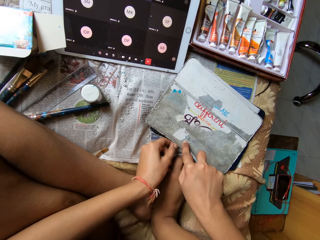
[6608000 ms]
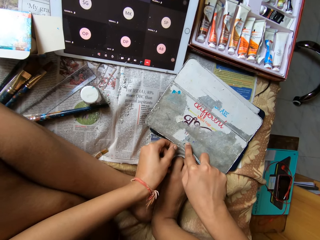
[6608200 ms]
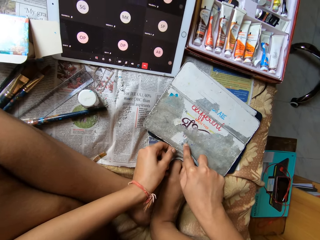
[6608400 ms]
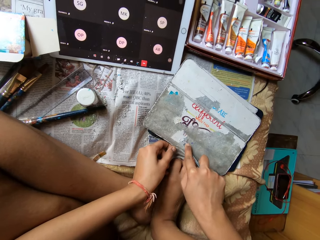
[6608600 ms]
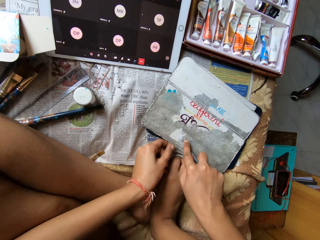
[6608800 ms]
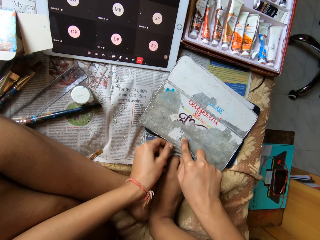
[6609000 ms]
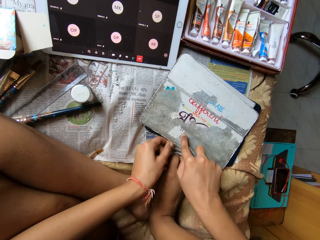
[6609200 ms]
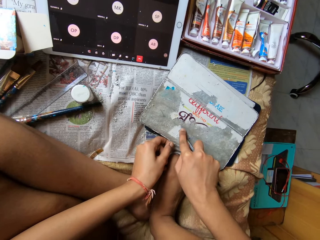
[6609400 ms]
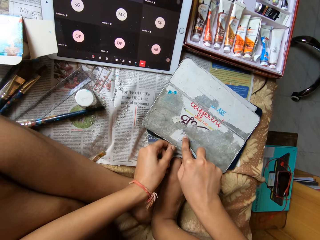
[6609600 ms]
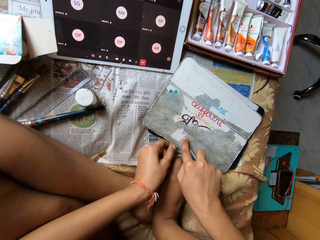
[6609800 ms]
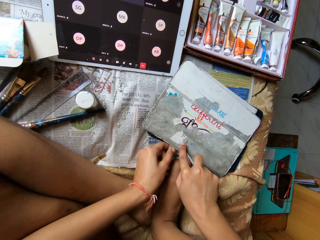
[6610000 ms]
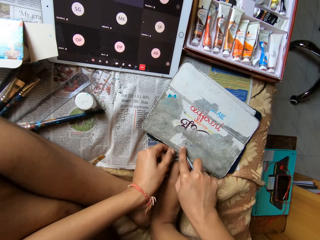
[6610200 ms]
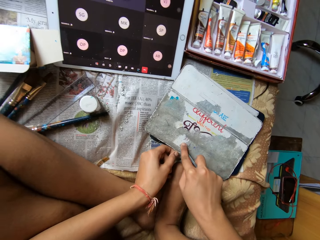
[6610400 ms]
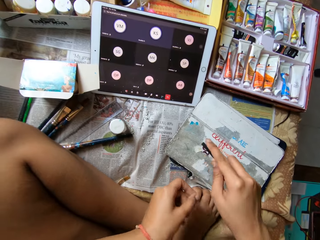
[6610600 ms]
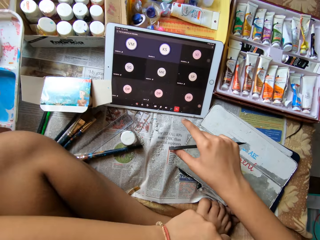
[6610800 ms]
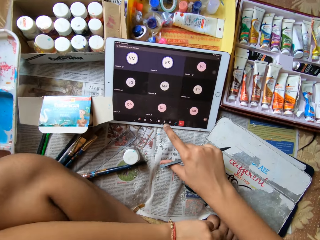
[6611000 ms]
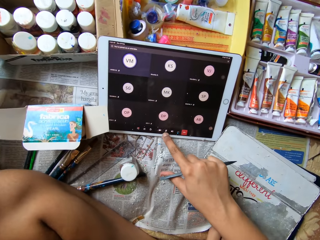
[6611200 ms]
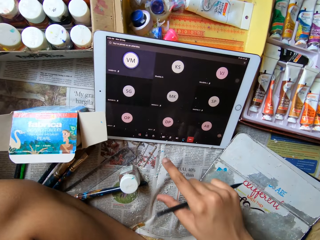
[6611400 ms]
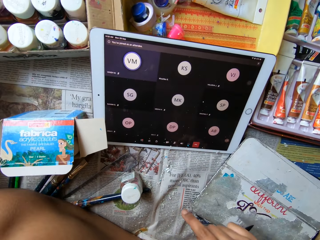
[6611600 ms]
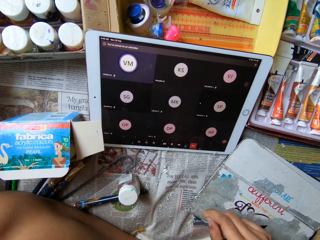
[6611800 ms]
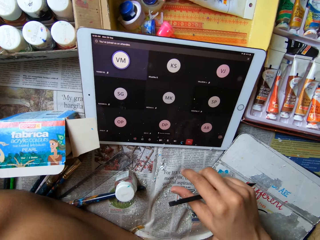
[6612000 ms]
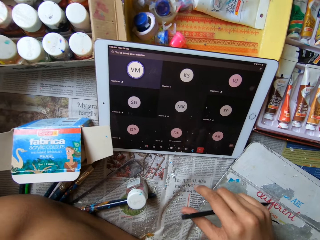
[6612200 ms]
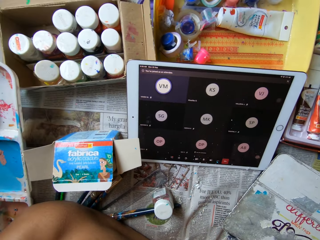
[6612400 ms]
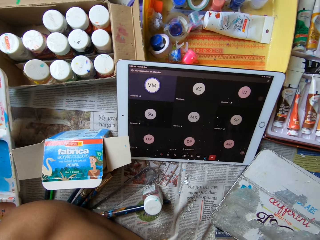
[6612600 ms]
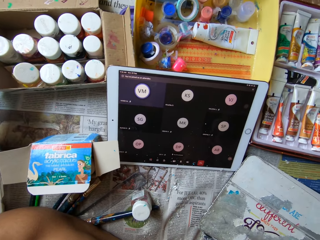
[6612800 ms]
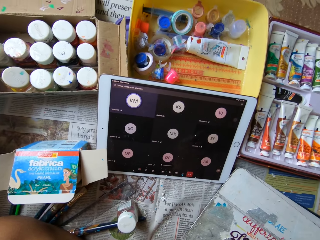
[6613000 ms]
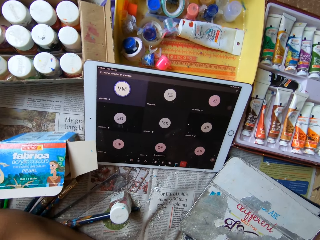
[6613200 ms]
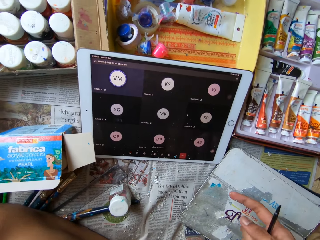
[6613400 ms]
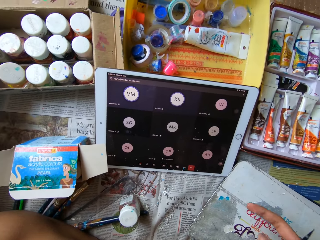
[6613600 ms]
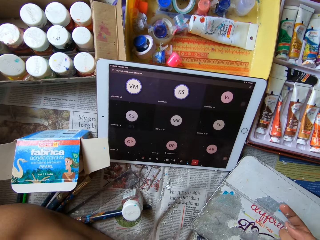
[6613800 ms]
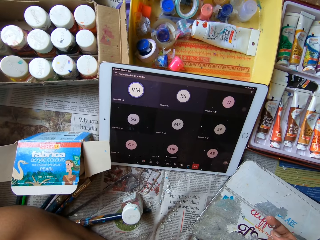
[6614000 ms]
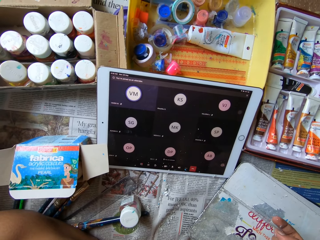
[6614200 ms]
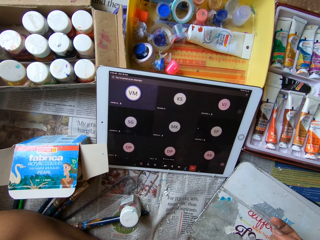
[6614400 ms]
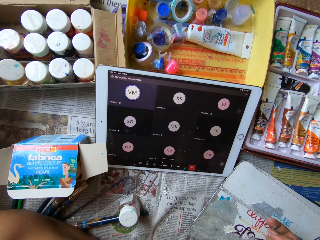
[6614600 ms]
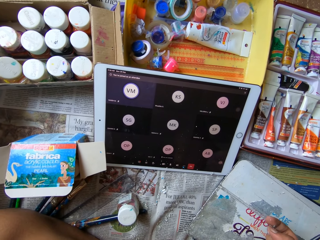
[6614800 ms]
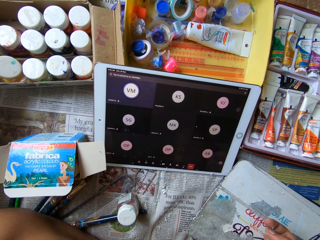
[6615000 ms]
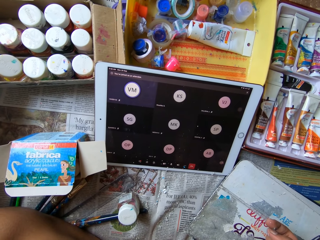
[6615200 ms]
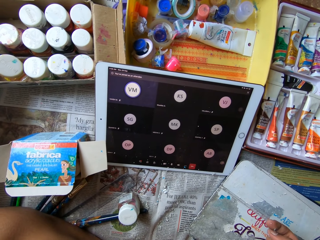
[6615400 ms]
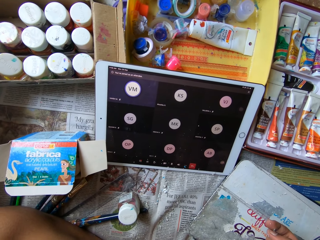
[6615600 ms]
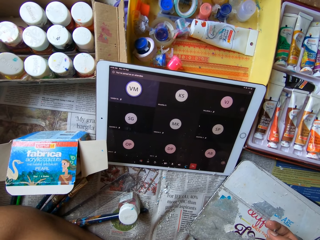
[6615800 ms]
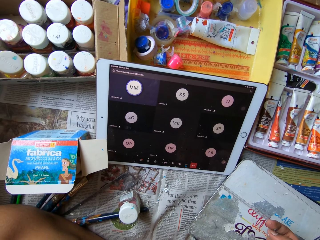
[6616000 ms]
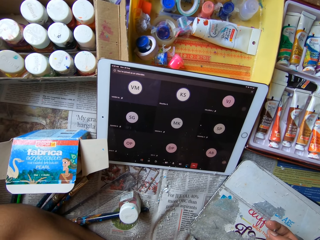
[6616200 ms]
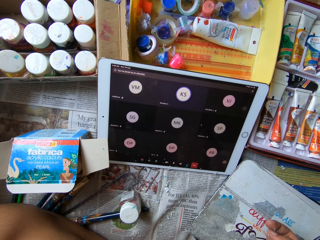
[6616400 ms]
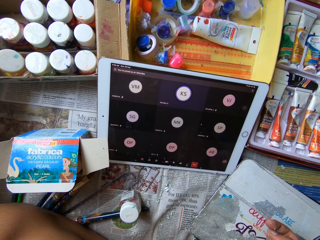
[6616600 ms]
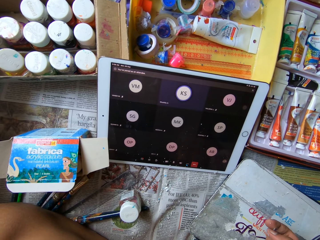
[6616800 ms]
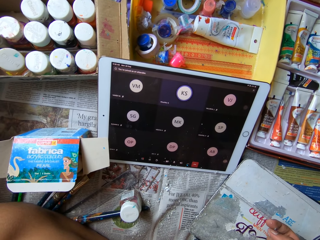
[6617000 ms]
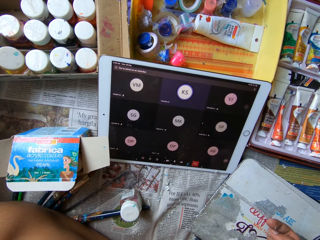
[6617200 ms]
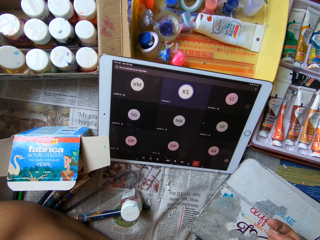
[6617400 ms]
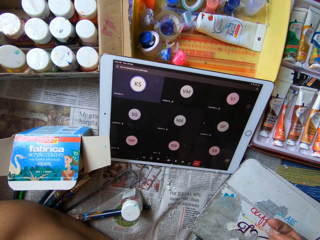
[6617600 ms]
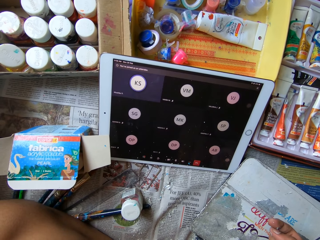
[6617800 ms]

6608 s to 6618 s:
The camera wearer scrapes a metal surface with a metal rod. She operates the tablet with her right hand. She touches the screen of the tablet. She converses with a woman over a call. She moves around the right index finger.

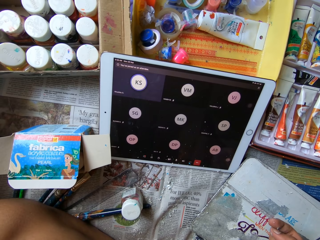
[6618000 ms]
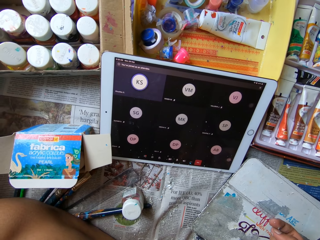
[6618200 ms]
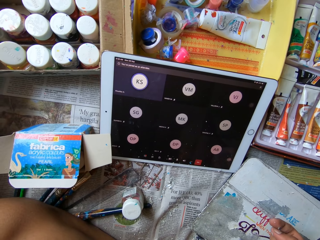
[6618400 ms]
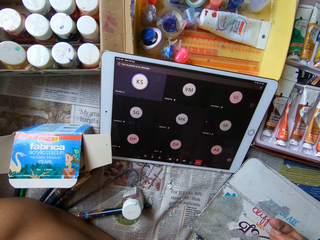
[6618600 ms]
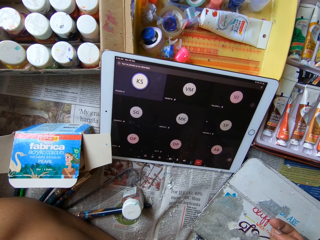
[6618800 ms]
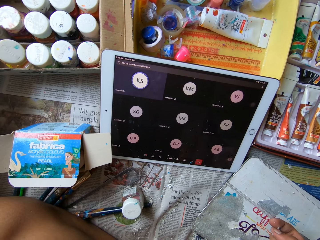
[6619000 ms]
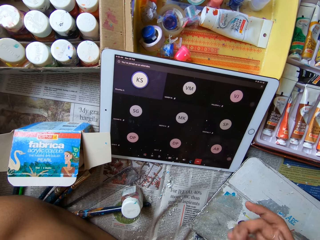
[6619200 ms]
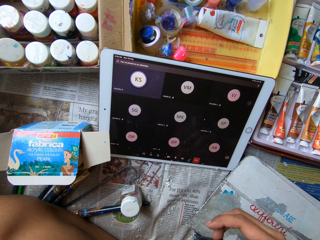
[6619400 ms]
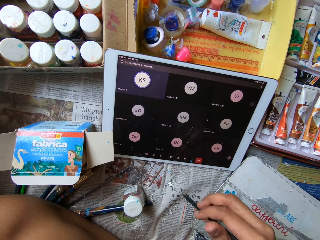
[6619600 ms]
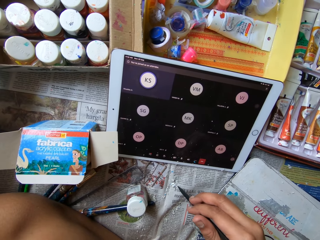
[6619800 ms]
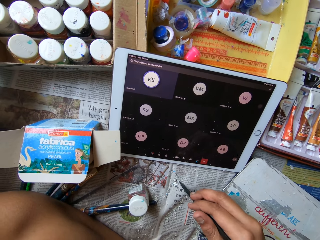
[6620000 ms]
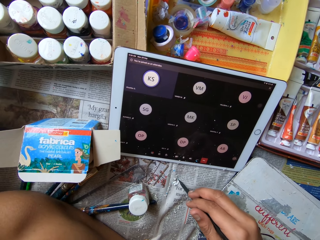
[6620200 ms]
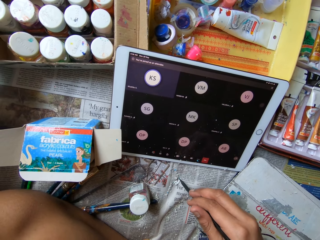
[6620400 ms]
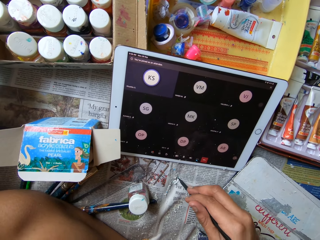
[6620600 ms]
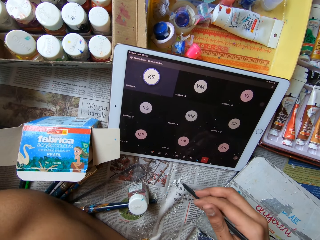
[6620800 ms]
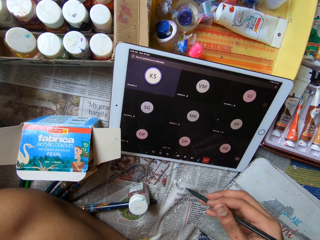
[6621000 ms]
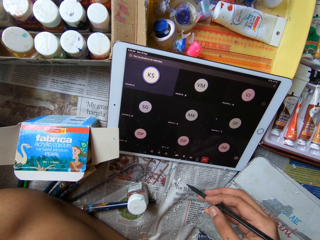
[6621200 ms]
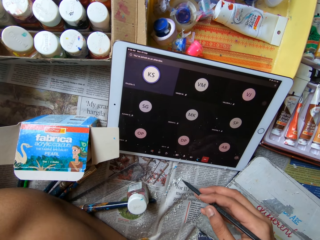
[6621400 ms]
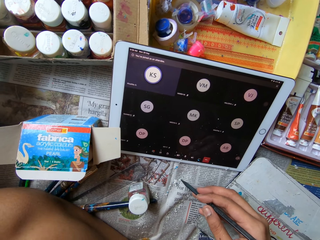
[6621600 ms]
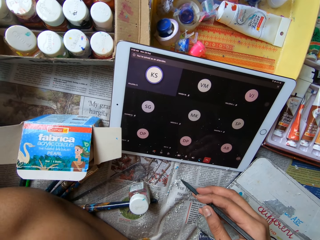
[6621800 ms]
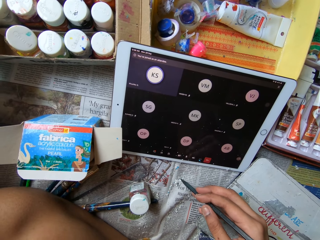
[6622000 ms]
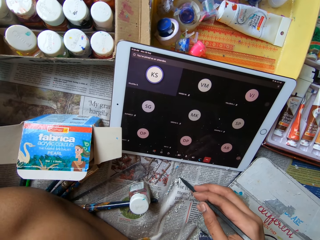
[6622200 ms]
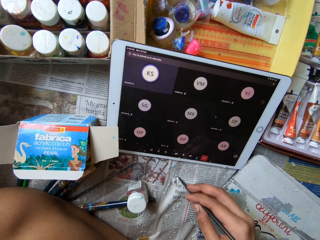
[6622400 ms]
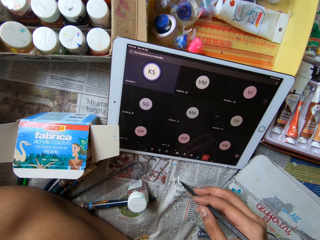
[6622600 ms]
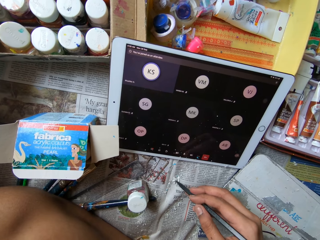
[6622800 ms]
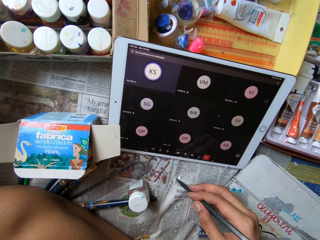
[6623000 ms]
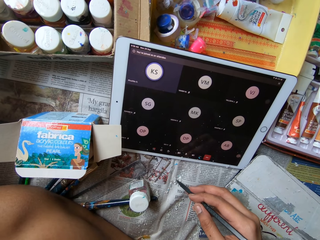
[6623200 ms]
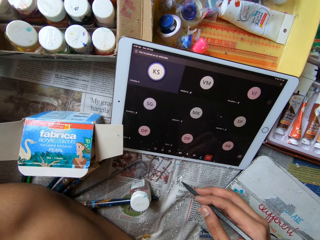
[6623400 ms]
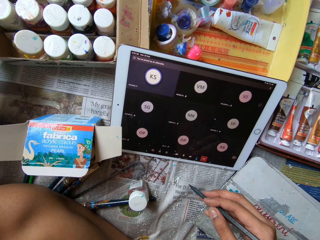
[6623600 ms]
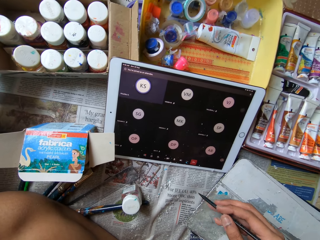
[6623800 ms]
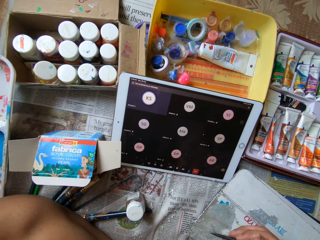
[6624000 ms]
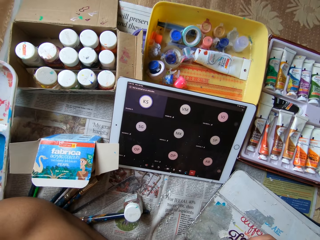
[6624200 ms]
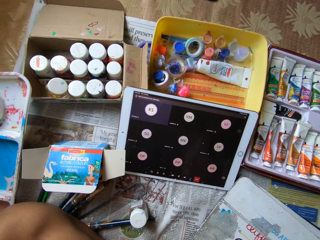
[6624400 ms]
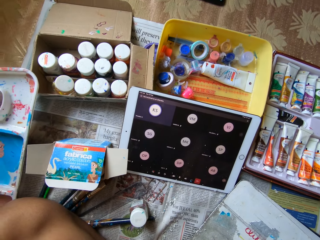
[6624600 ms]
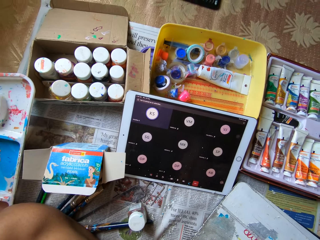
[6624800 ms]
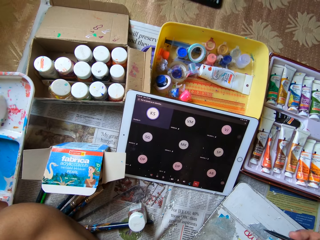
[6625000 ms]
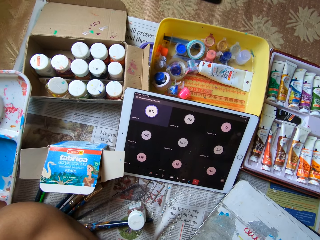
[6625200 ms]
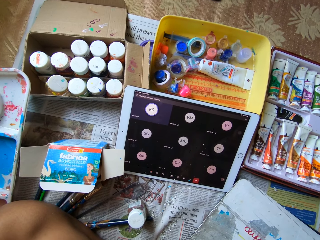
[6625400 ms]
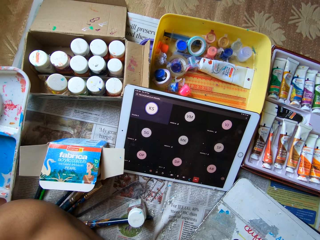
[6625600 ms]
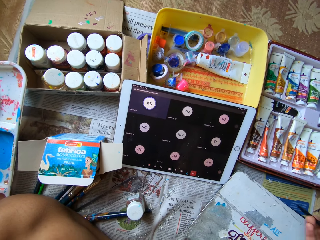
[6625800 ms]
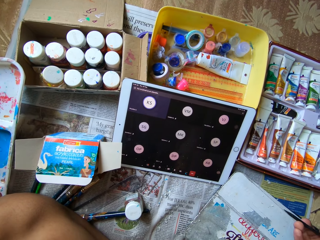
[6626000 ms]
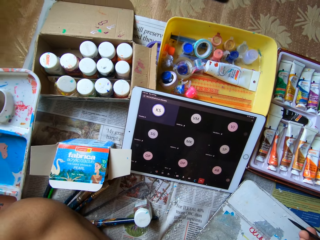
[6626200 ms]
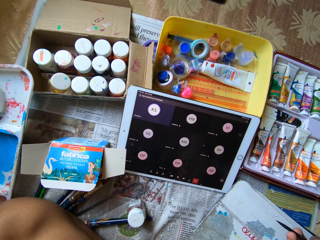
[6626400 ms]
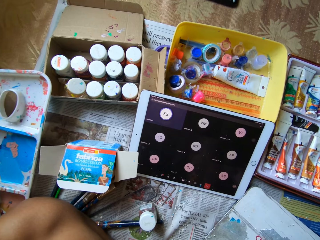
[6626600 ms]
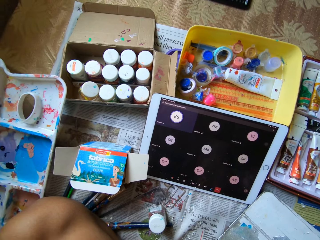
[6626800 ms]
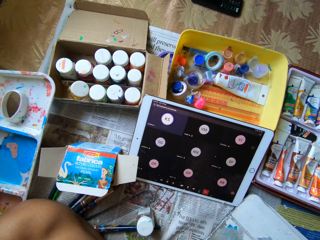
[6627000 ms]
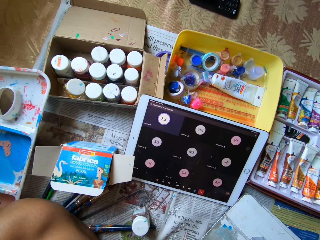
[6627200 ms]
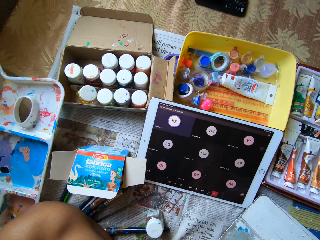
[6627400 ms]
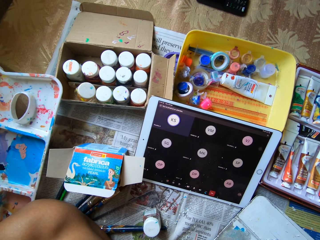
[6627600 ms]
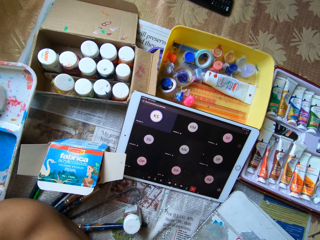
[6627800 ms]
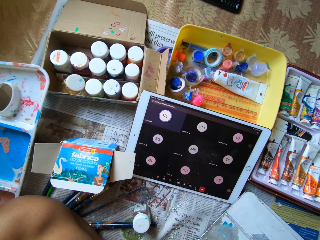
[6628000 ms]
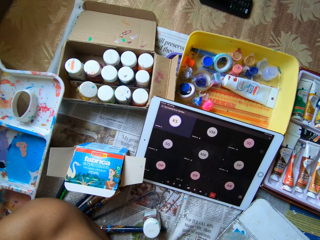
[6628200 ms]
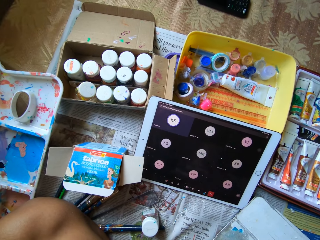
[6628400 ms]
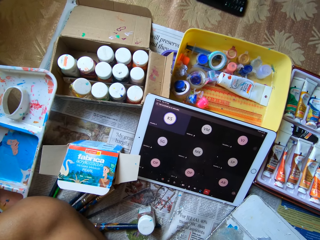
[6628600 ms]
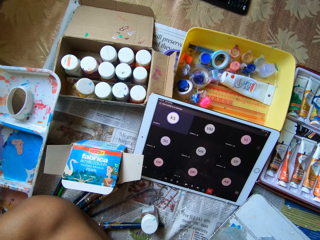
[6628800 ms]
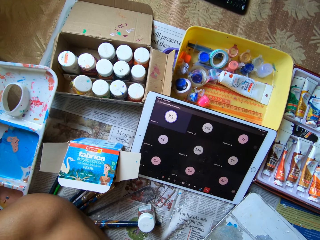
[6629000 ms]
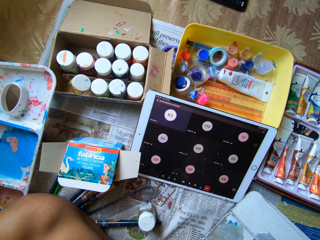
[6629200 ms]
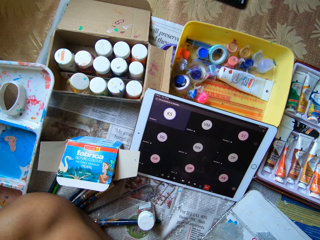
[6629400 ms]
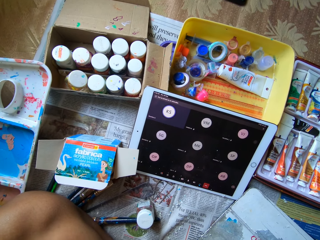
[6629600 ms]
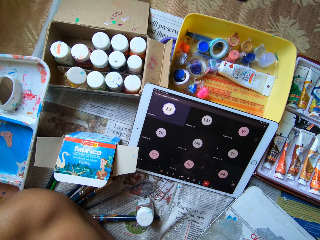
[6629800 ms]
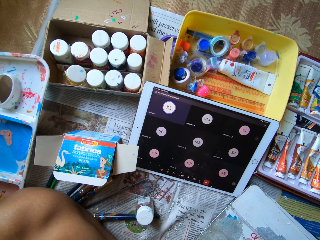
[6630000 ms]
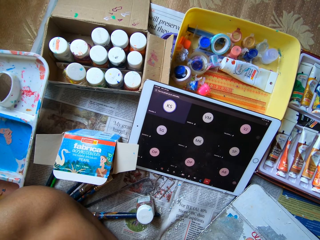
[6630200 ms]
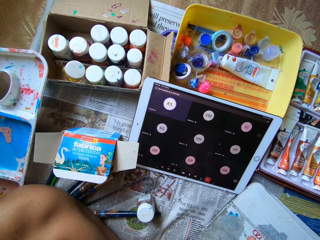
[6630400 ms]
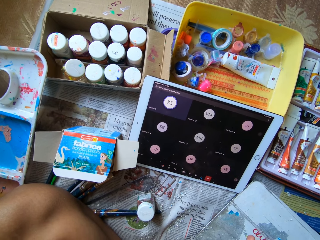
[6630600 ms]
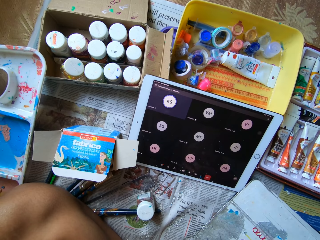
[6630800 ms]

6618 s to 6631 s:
The camera wearer looks at the tablet screen. She touches the paint on the table with the scraper in her right hand. She presses the newspaper with the metal rod. She presses the newspaper with the metal rod again. She looks at the tablet screen. She looks at the tablet screen again.
